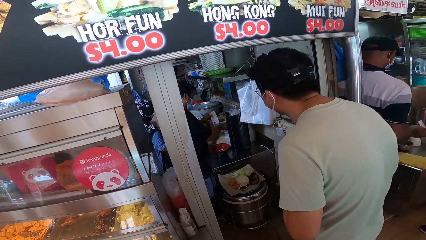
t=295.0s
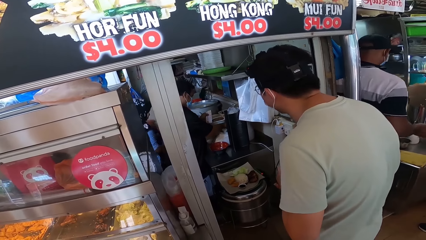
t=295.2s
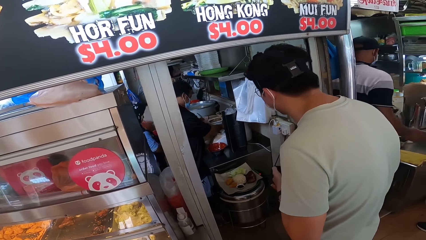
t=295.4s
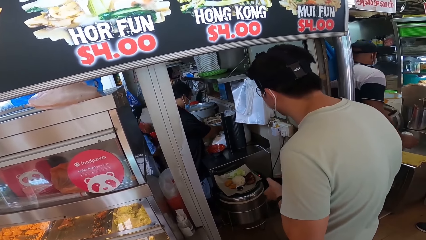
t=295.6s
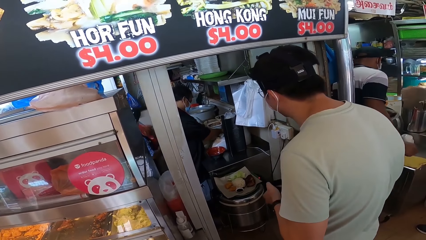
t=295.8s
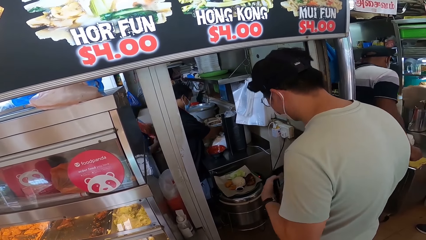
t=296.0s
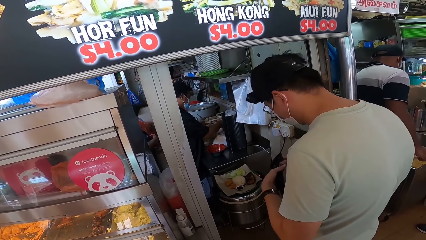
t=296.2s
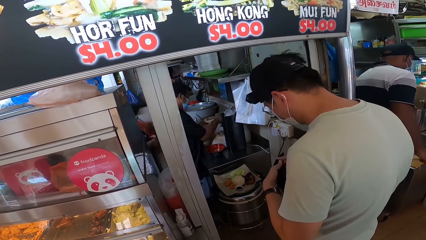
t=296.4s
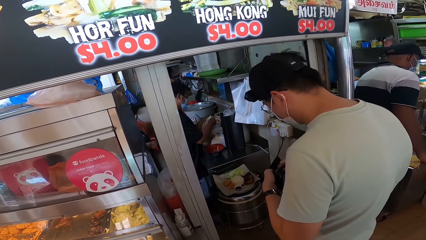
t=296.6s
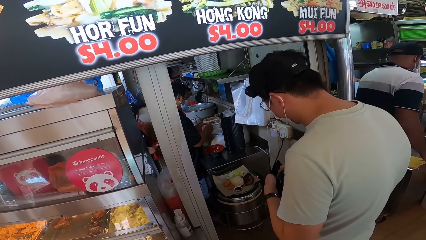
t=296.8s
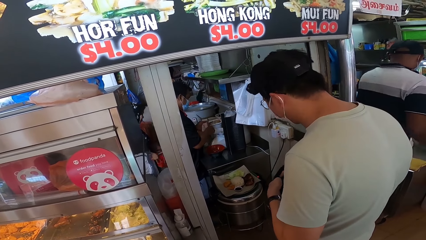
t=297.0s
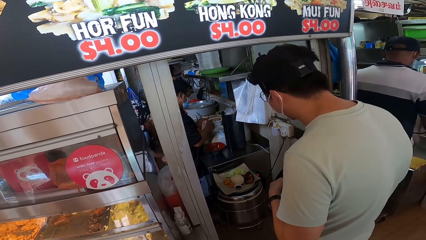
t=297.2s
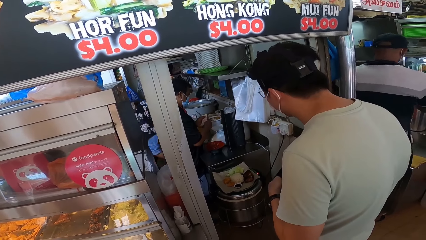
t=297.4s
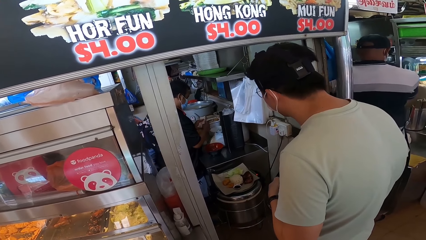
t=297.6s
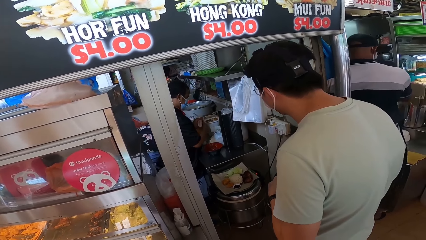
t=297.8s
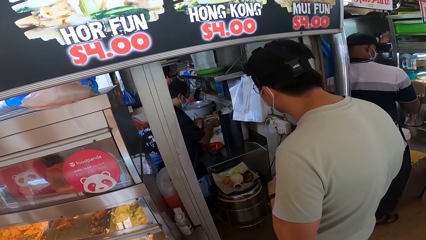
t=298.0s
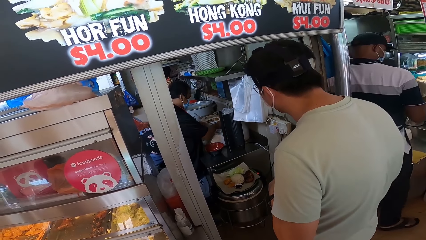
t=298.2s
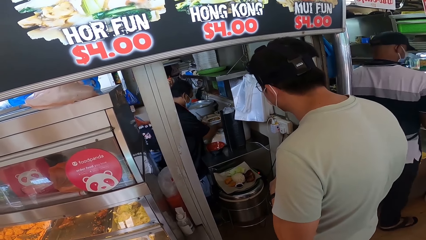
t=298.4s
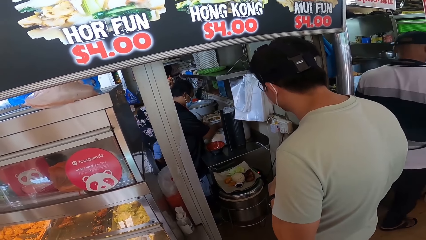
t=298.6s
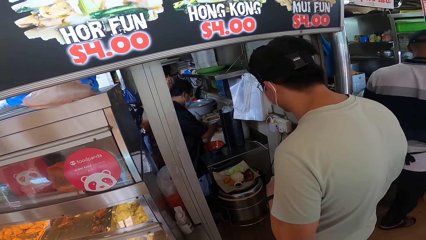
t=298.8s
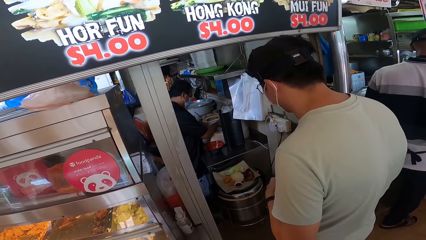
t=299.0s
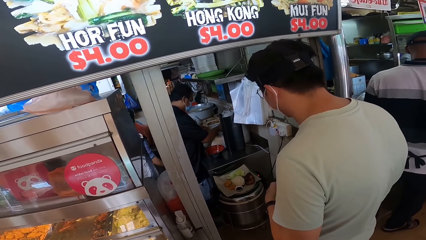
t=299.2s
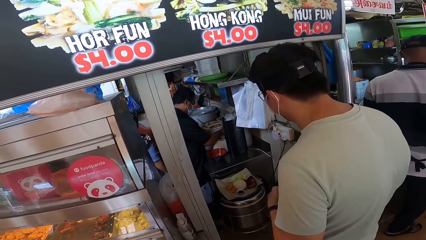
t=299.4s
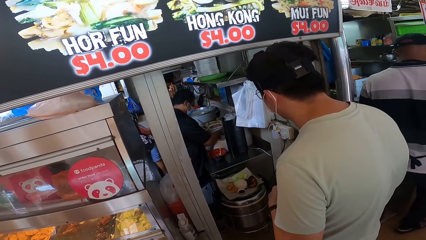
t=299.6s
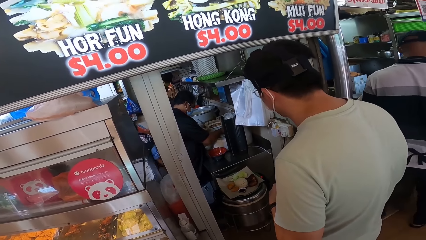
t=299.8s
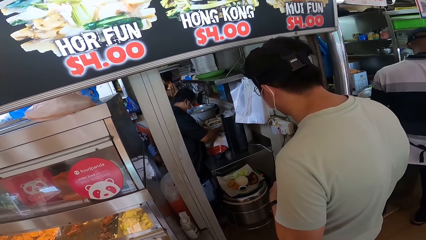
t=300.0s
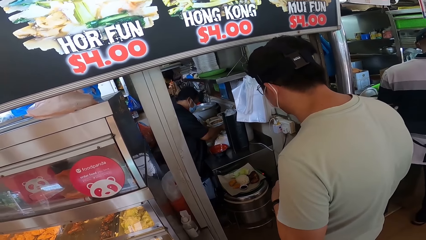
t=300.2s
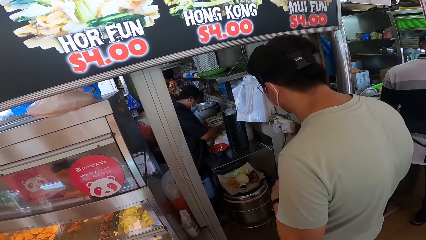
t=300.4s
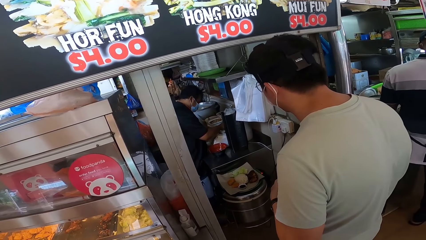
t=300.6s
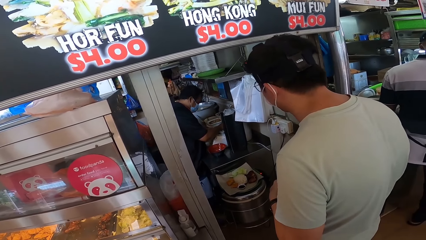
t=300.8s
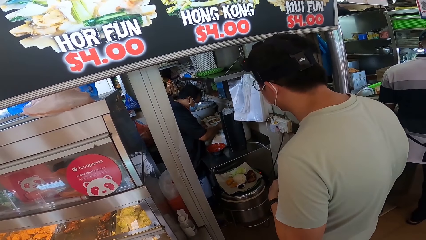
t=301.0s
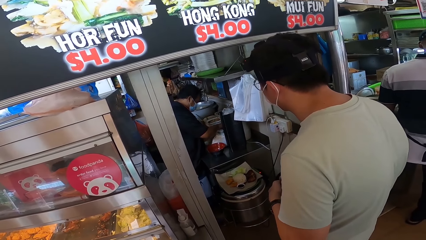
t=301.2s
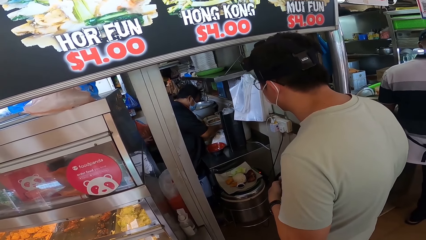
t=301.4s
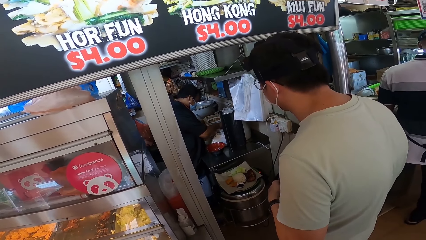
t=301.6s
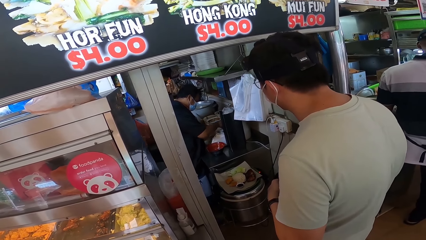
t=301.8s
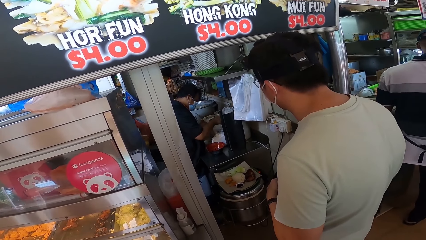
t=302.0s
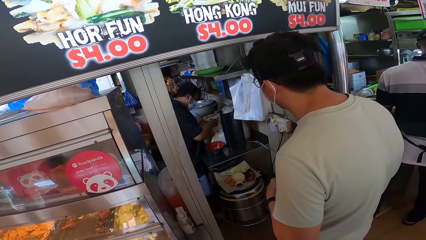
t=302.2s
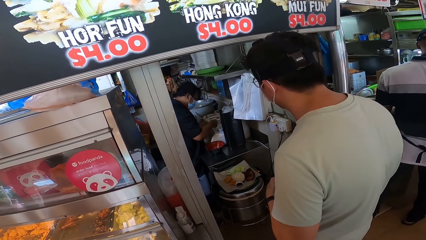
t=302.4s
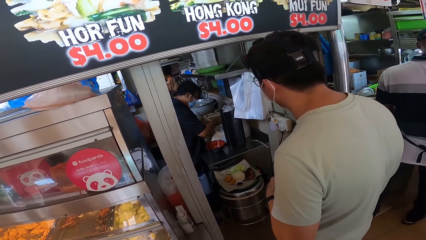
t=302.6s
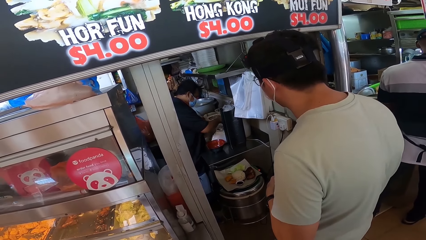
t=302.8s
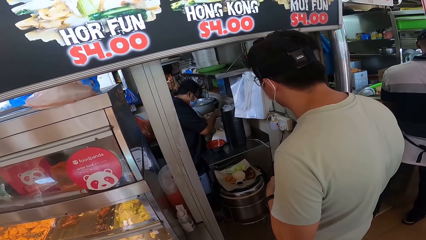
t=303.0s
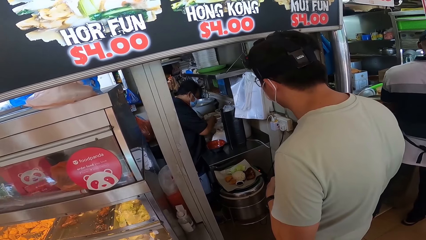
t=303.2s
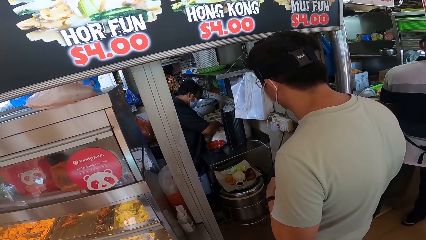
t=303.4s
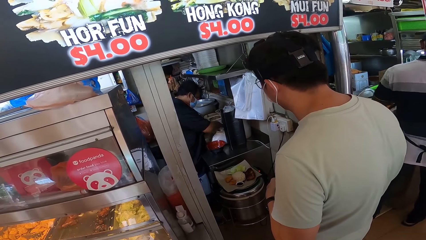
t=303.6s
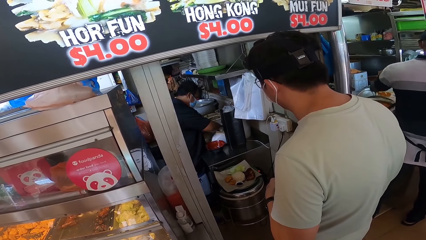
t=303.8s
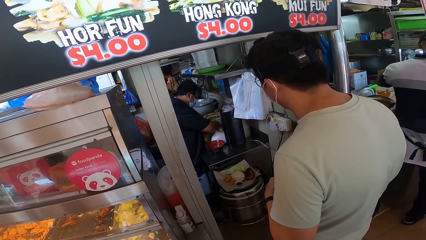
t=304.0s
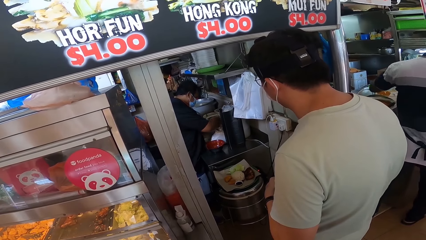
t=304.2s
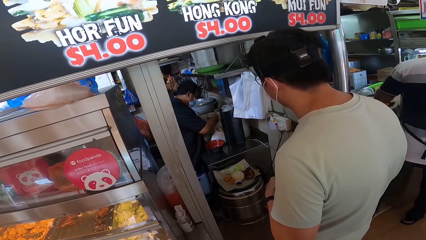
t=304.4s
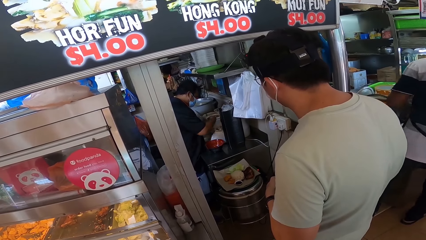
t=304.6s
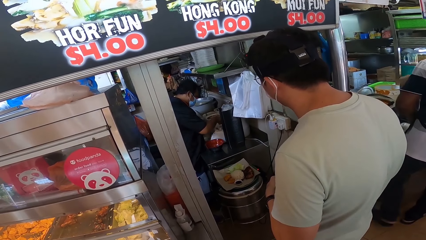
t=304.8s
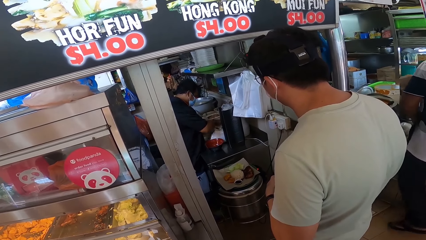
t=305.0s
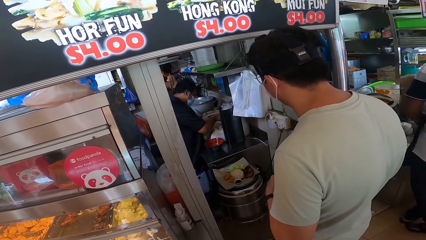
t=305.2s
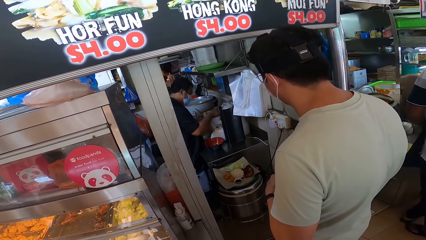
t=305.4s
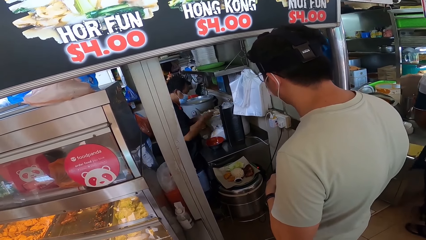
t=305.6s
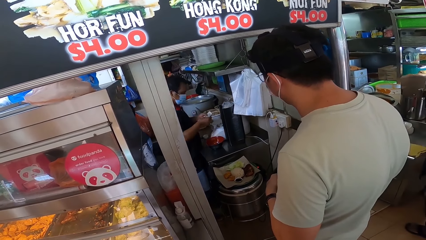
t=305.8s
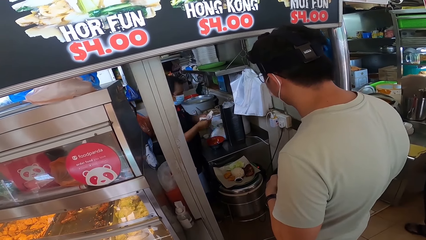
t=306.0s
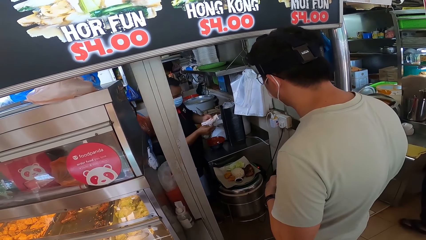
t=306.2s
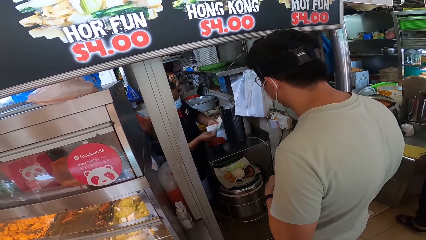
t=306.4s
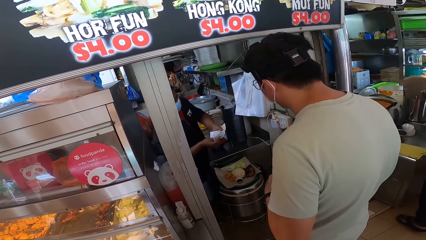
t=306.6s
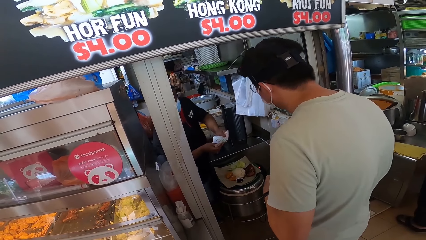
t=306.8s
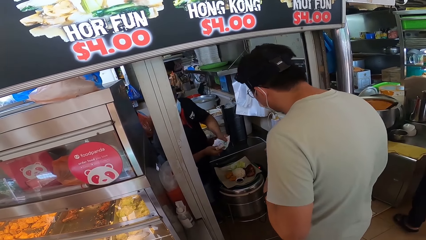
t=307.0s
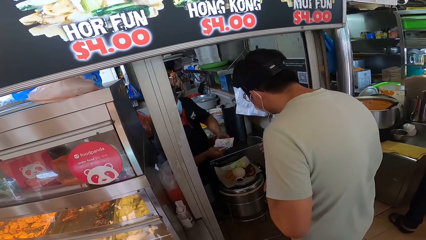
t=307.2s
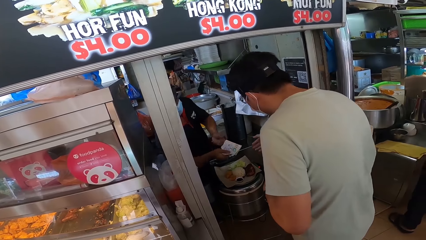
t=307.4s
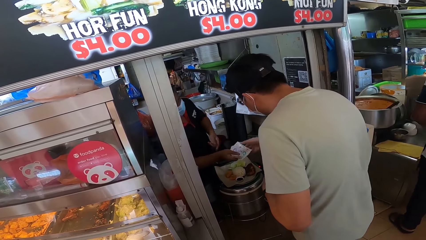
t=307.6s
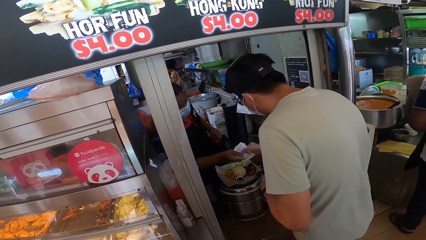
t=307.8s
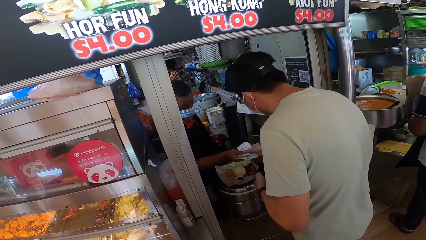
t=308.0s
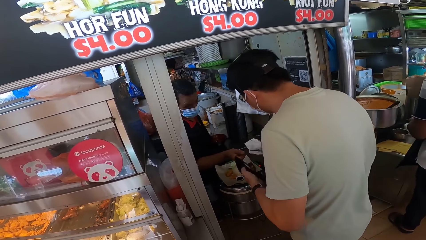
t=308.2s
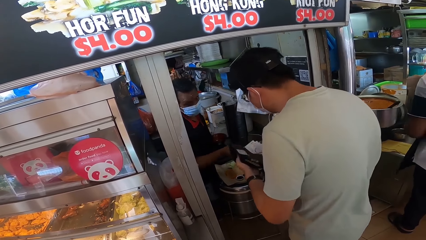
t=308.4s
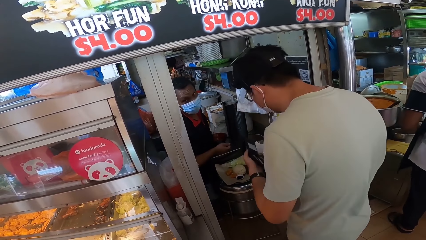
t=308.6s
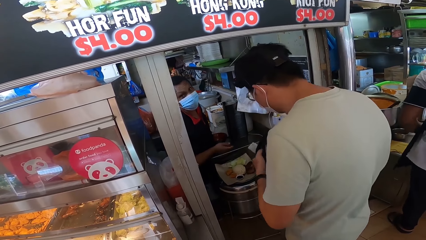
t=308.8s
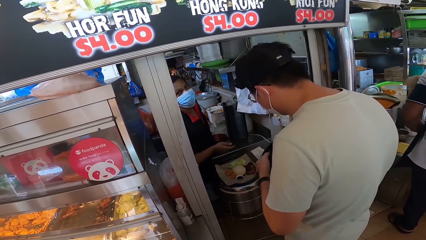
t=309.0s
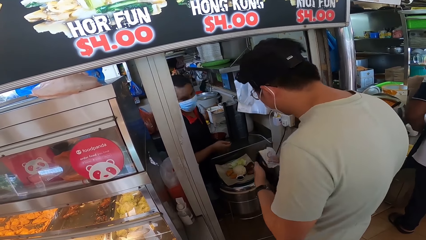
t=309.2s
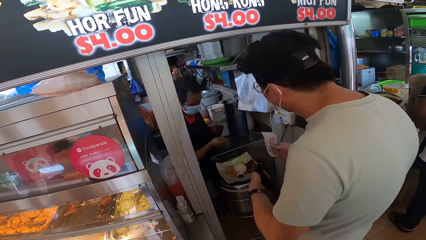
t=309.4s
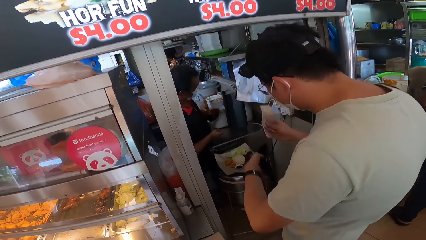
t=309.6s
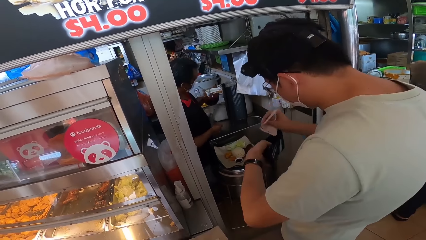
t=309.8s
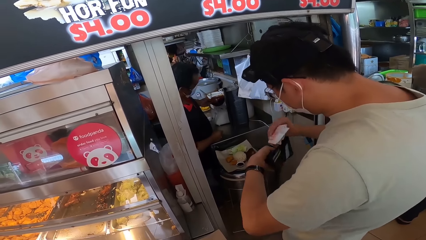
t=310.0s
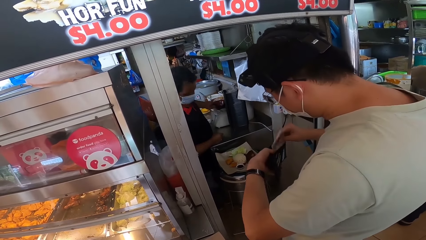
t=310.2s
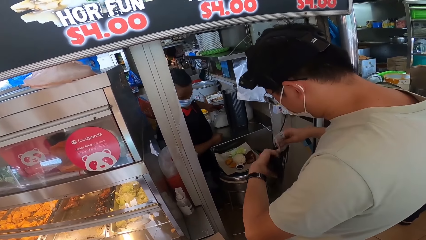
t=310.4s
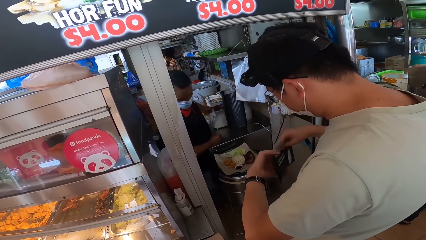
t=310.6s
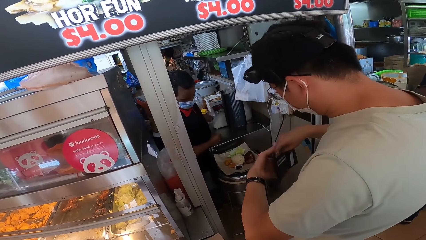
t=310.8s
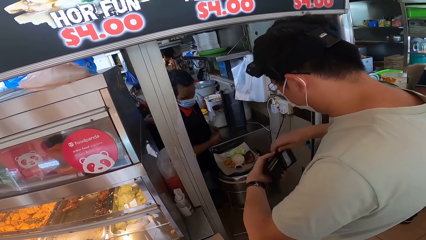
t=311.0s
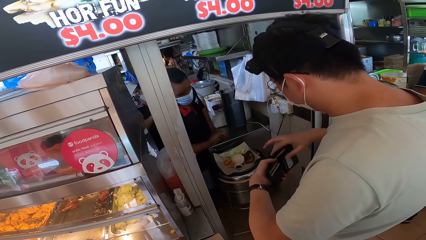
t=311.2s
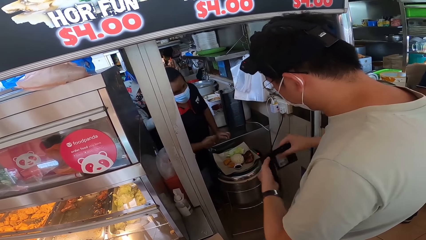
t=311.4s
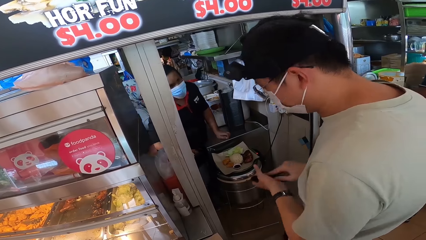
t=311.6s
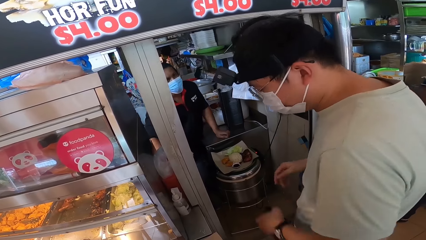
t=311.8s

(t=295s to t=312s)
A person gives another person the change. The other person receives the change, puts the change in the wallet and closes the wallet.
